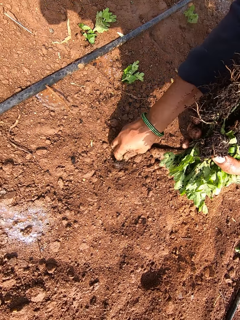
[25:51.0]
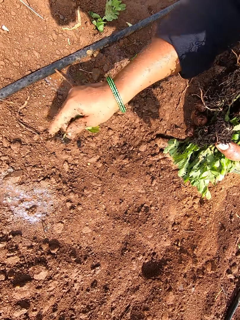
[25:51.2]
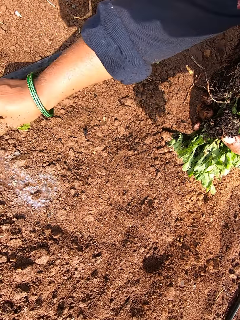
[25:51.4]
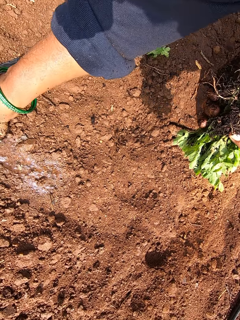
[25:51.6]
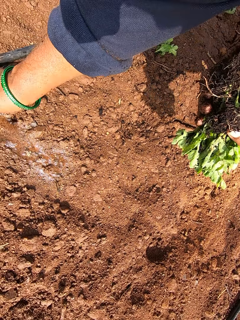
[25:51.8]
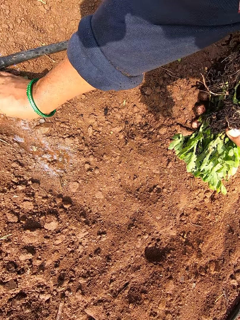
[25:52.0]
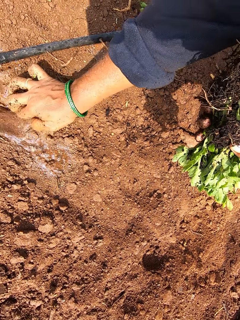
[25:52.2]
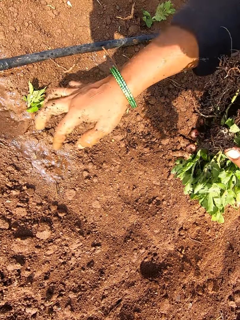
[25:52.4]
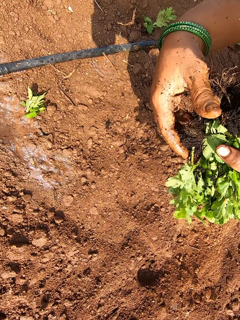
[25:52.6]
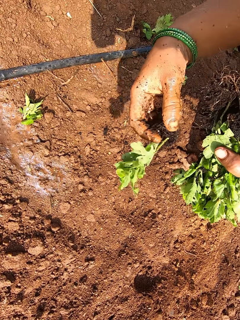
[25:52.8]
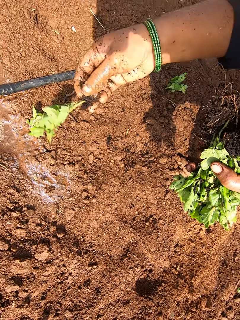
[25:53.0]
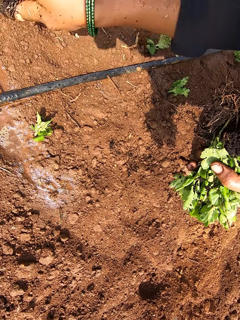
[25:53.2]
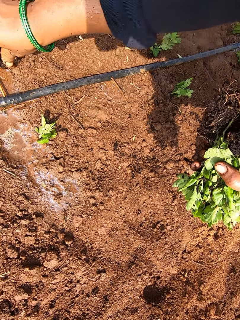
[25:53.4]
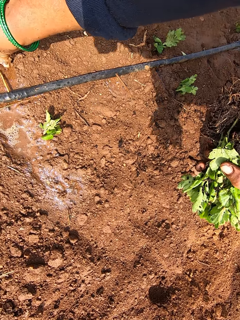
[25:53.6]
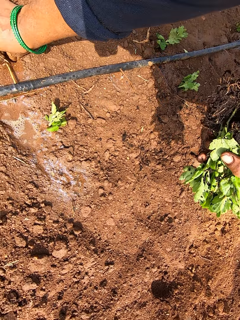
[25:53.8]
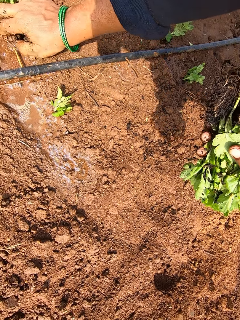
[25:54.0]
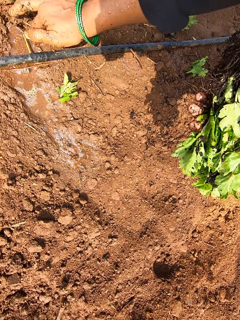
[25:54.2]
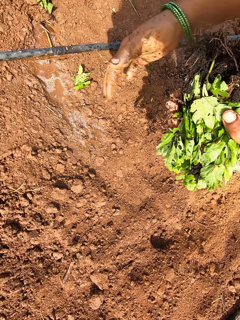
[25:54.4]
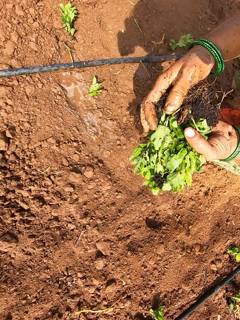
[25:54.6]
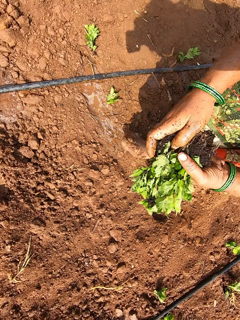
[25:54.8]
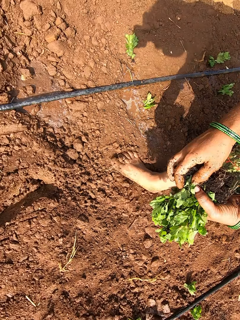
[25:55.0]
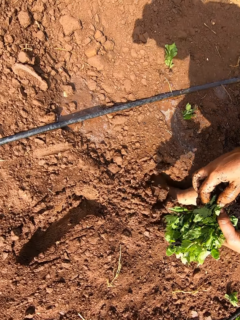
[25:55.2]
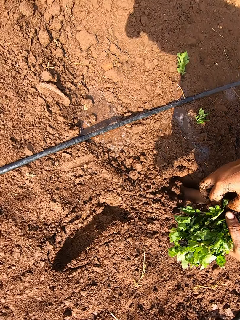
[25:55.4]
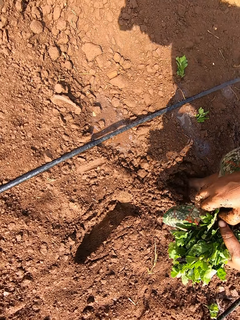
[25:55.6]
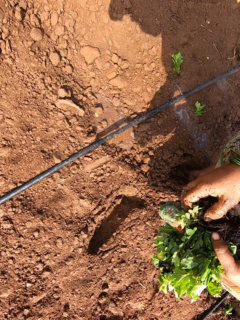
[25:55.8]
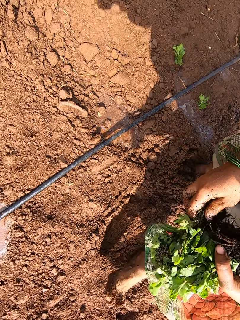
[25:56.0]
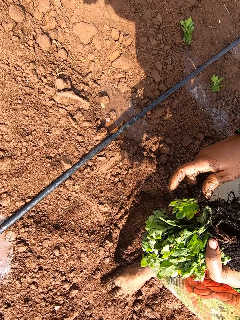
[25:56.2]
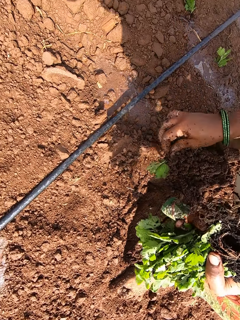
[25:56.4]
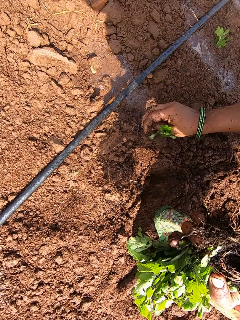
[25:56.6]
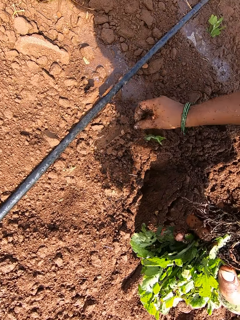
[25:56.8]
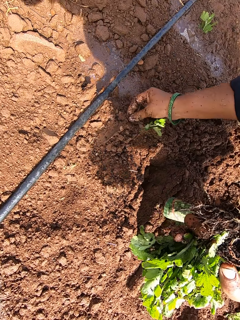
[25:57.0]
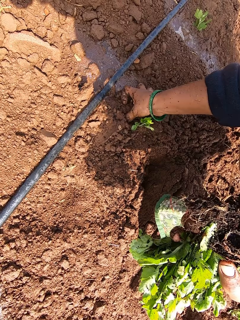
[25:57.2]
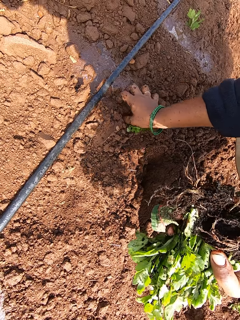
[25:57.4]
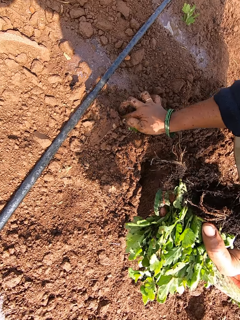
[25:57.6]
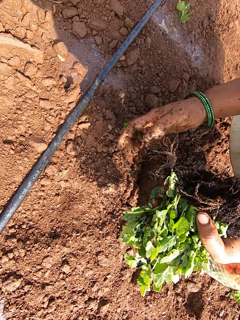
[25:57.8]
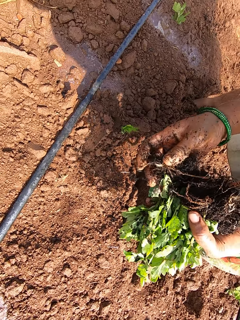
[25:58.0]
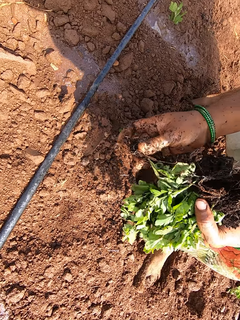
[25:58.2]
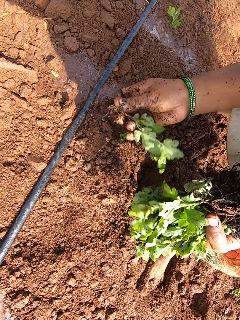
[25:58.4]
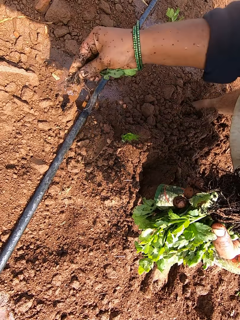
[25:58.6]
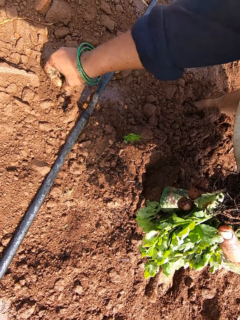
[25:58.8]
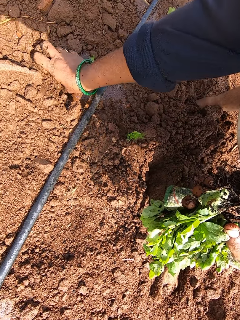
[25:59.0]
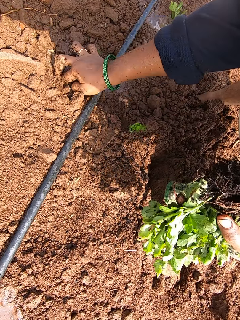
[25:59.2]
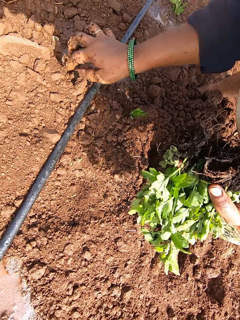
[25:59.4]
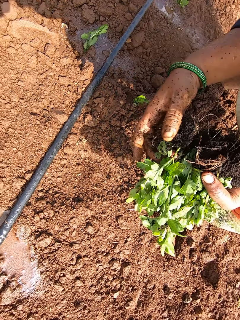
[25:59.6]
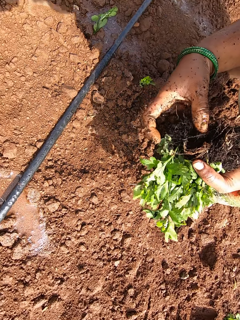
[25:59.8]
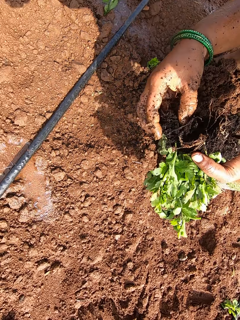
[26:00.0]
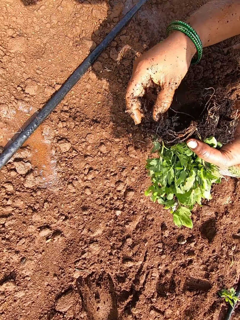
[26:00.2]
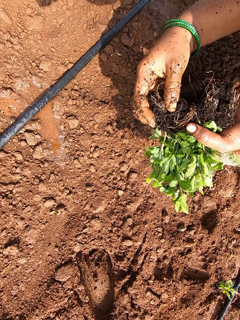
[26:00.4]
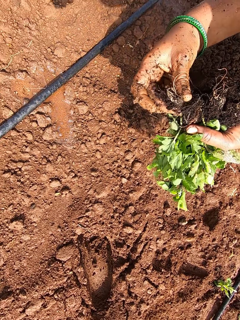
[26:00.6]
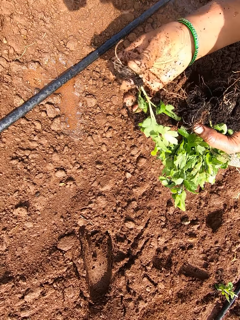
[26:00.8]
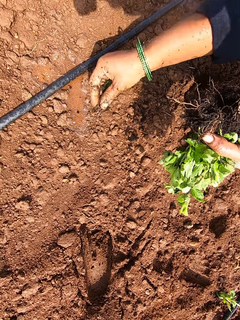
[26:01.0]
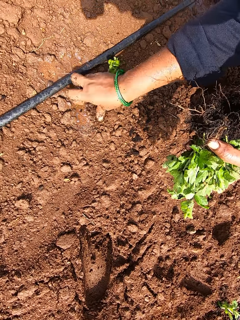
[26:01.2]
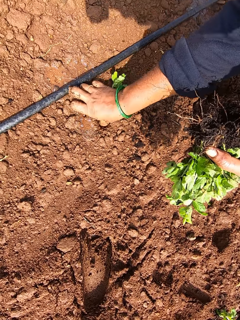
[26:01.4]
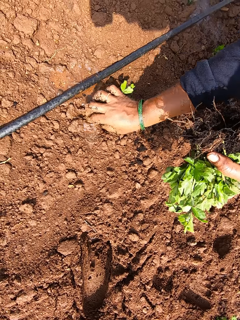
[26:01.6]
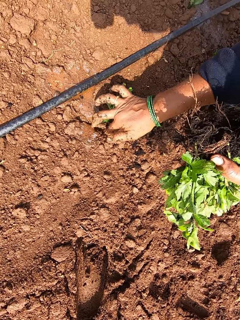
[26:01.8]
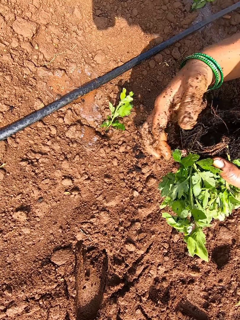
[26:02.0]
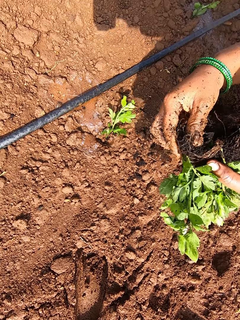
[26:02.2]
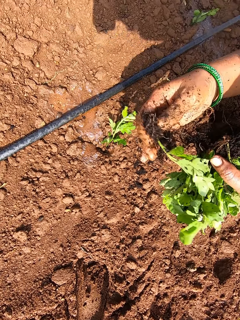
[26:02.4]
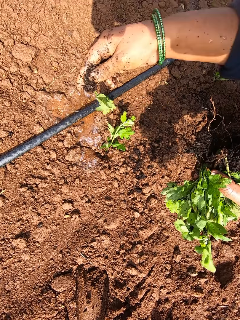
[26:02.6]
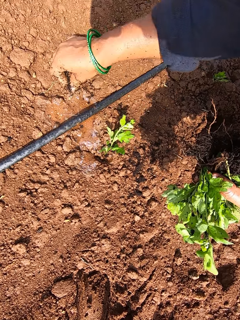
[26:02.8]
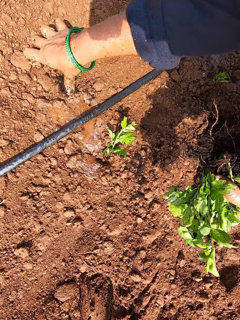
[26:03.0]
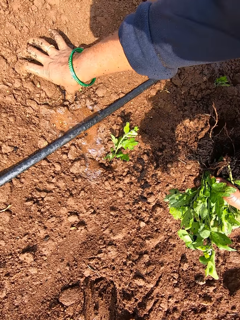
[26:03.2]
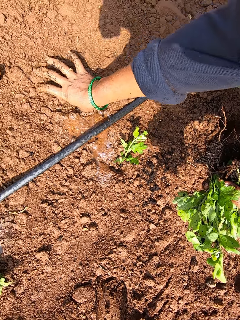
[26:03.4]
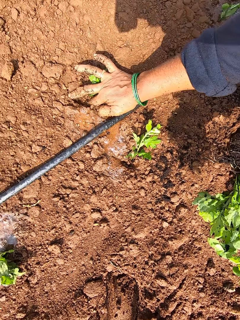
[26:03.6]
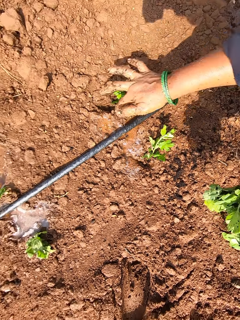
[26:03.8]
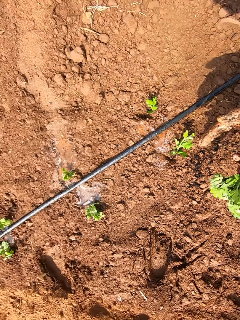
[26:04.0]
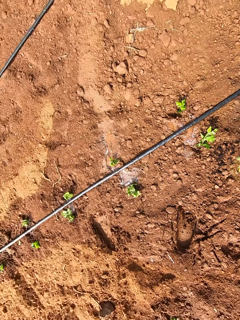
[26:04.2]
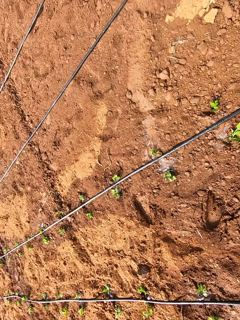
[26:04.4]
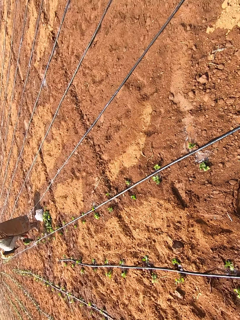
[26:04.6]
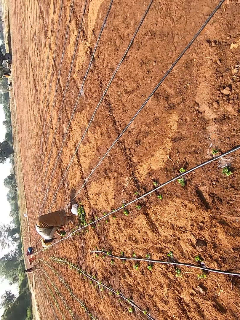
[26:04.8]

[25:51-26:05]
The camera wearer picks a seedling from the ground with her right hand. She plants the seedling on the field with her right hand. She picks a seedling from her left hand with her right hand. She plants the seedling on the field with her right hand. She picks a seedling from her left hand with her right hand. She plants the seedling on the field with her right hand. She picks a seedling from her left hand with her right hand. She plants the seedling on the field with her right hand. She picks a seedling from her left hand with her right hand. She plants the seedling on the field with her right hand. She picks a seedling from her left hand with her right hand. She plants the seedling on the field with her right hand.

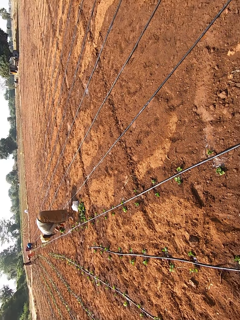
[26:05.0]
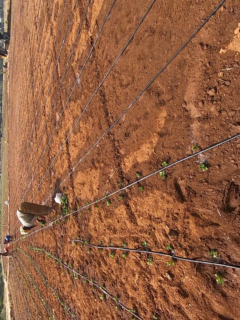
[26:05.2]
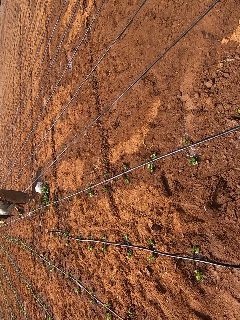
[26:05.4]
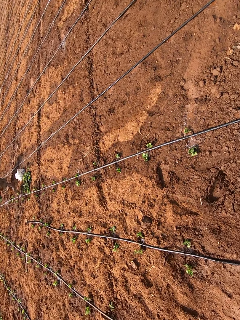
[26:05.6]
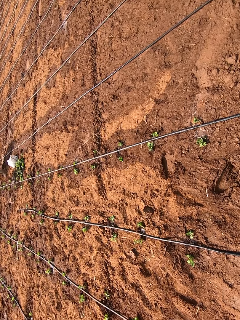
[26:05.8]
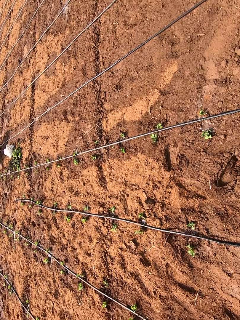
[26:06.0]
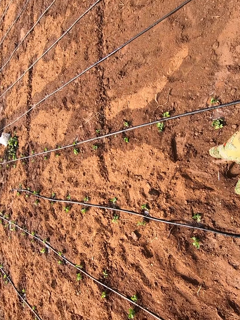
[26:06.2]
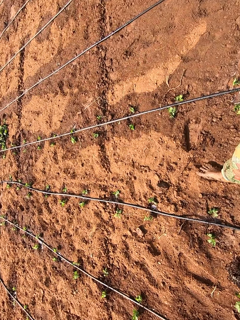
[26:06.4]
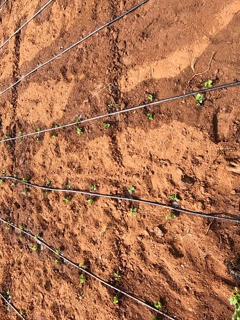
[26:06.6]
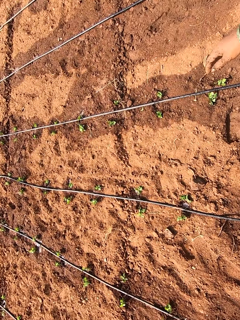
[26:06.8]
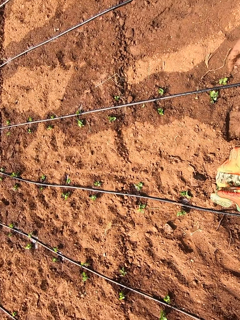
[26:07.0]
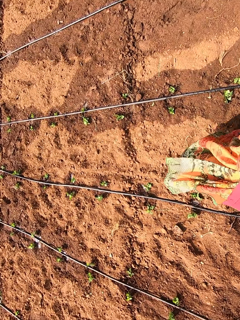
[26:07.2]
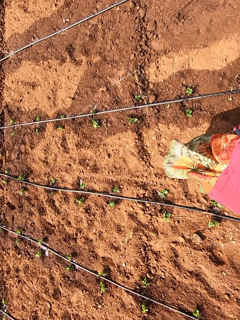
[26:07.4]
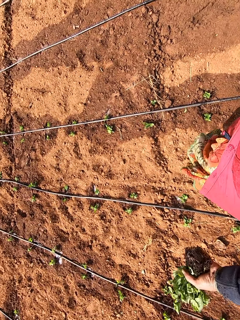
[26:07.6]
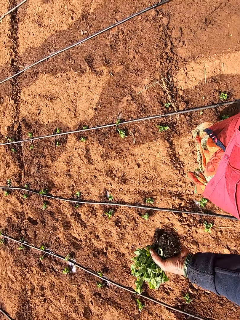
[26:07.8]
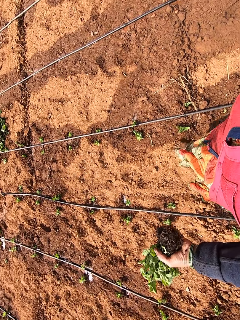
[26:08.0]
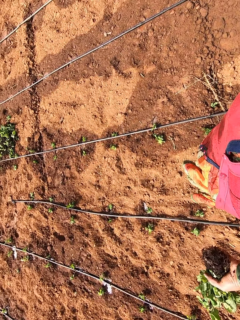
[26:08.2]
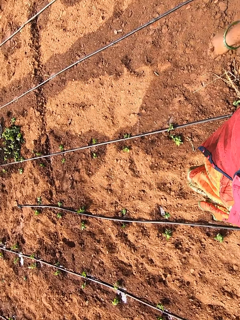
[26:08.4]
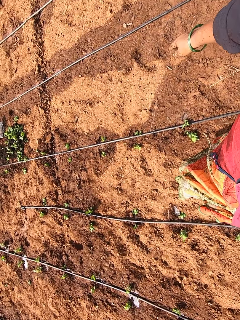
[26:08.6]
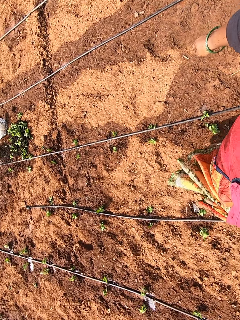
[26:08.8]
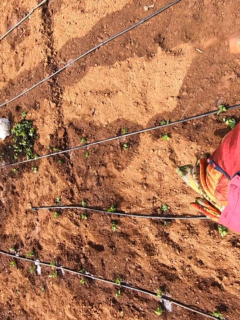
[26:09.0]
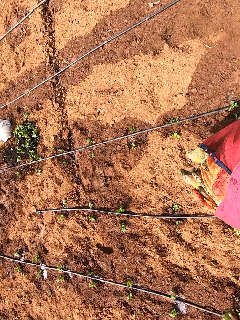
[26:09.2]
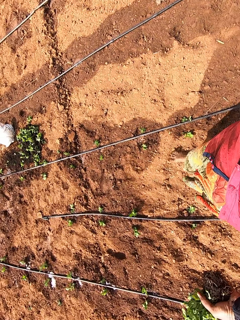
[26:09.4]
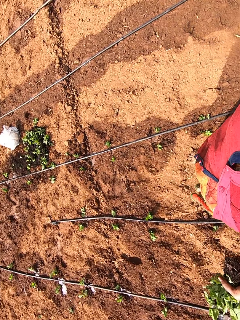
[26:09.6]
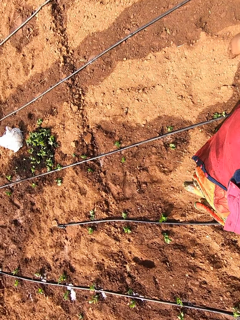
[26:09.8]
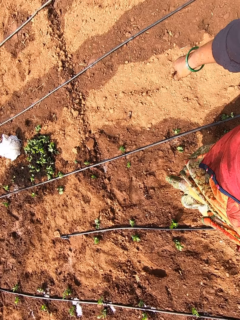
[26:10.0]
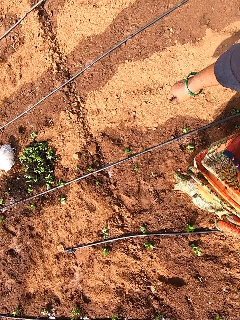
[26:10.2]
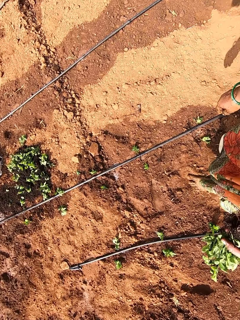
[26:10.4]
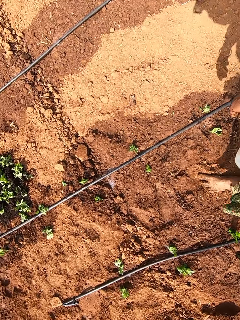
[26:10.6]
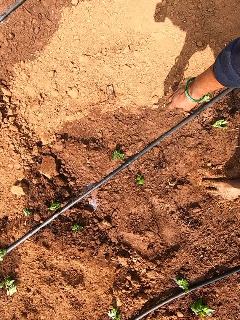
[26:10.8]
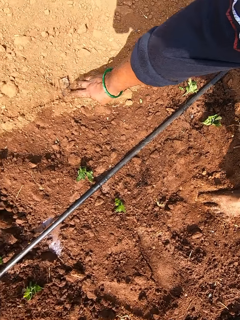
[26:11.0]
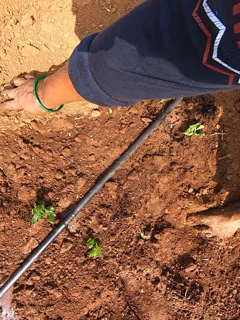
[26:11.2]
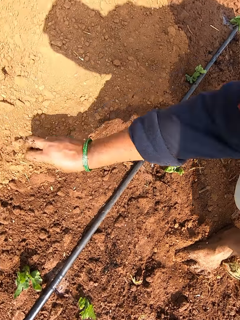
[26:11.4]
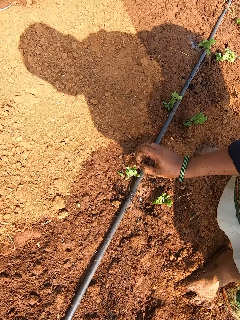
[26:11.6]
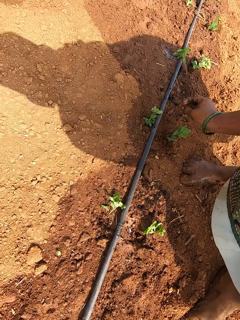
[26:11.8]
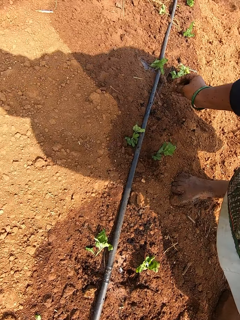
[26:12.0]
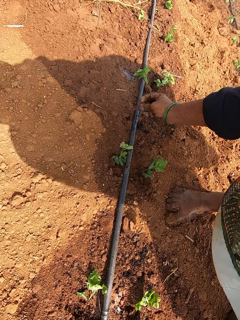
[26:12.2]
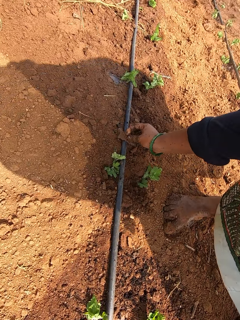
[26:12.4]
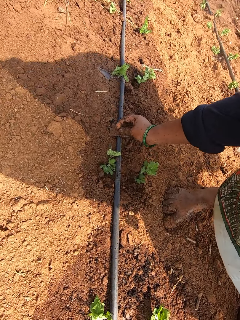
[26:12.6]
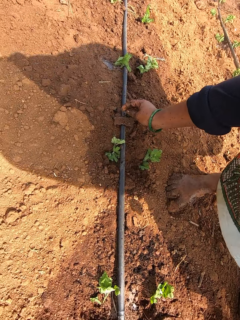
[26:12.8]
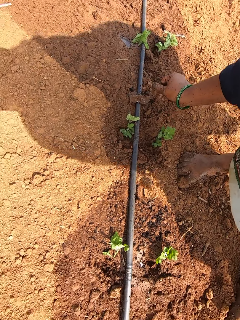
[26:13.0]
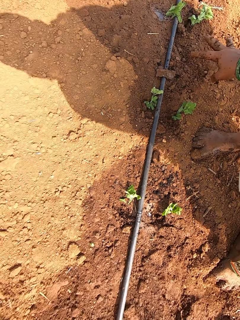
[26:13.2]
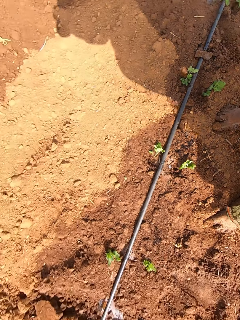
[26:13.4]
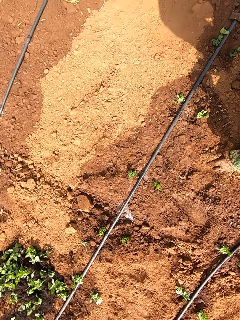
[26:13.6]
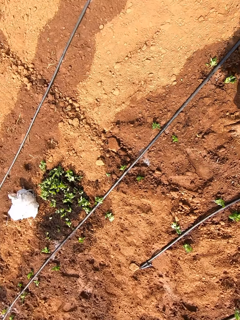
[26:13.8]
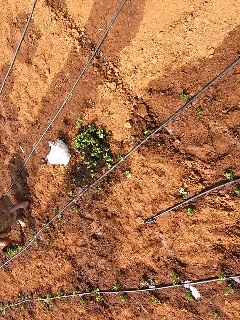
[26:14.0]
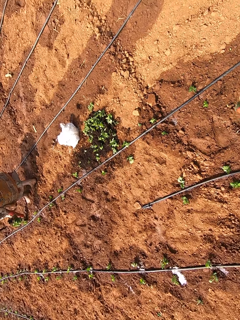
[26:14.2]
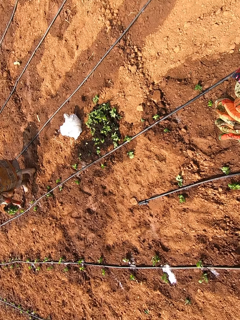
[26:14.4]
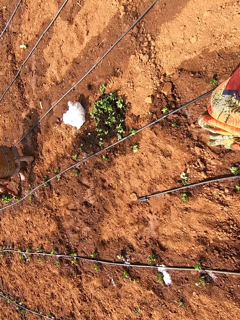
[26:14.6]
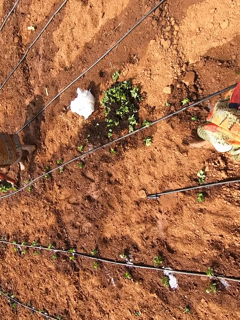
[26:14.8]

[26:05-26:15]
The camera wearer walks. She bends. She picks a stone from the ground with her right hand. She drops the stone on a hose on the ground with her right hand.
